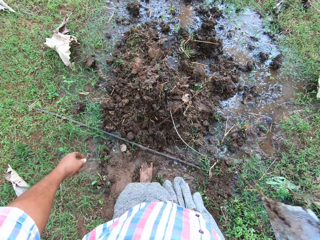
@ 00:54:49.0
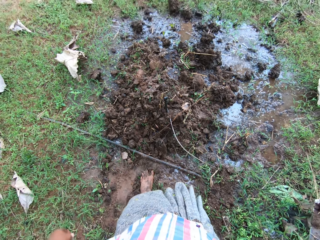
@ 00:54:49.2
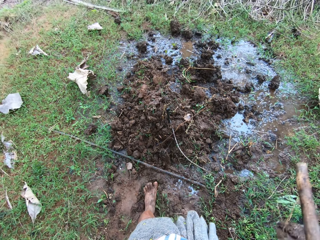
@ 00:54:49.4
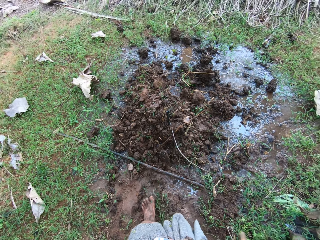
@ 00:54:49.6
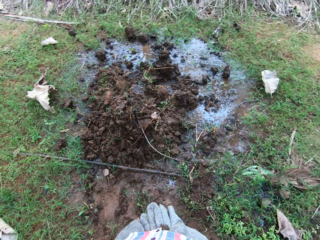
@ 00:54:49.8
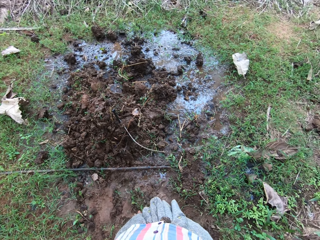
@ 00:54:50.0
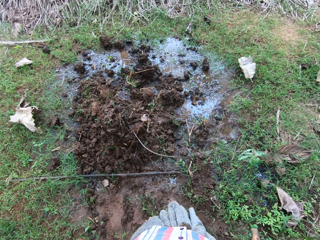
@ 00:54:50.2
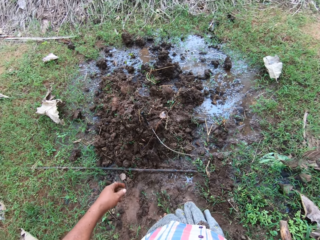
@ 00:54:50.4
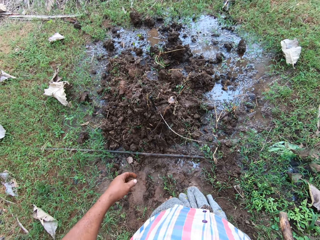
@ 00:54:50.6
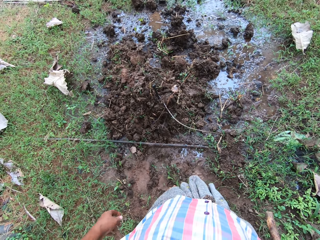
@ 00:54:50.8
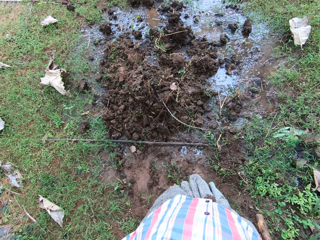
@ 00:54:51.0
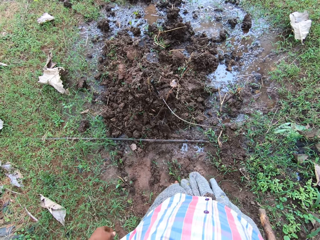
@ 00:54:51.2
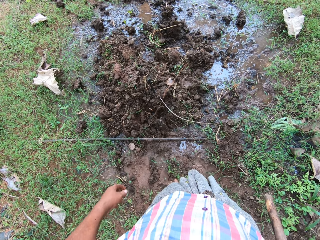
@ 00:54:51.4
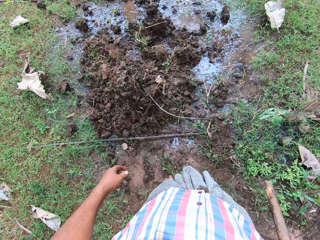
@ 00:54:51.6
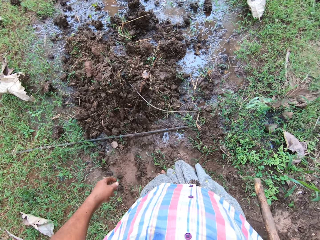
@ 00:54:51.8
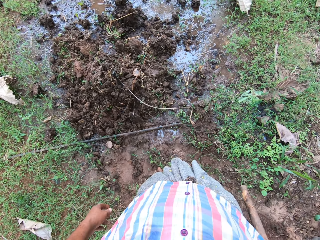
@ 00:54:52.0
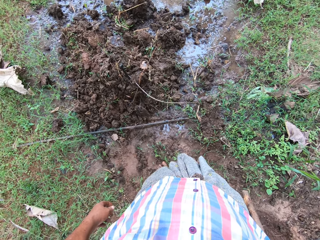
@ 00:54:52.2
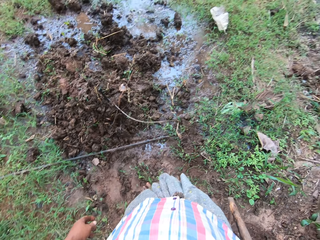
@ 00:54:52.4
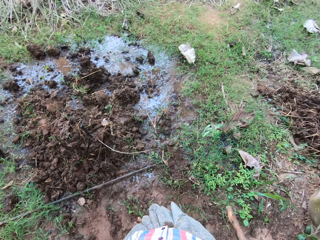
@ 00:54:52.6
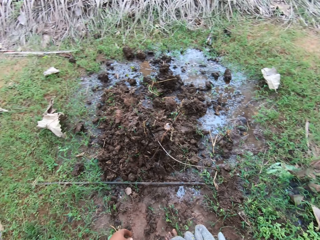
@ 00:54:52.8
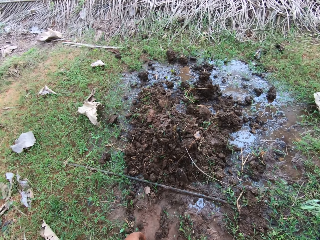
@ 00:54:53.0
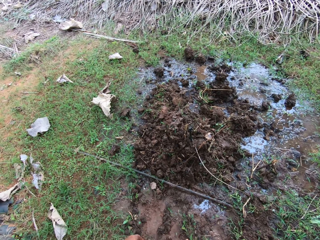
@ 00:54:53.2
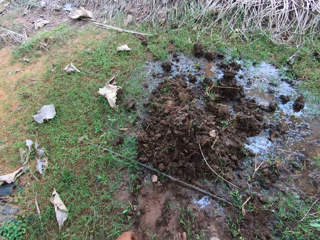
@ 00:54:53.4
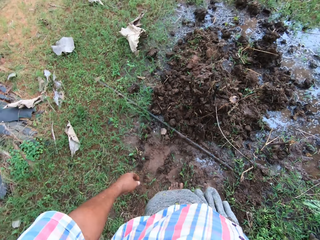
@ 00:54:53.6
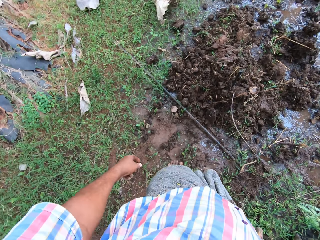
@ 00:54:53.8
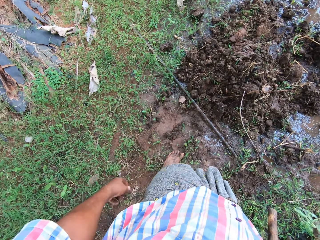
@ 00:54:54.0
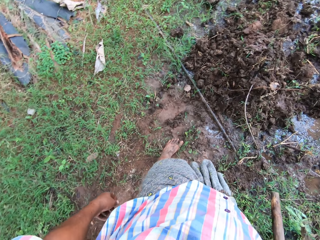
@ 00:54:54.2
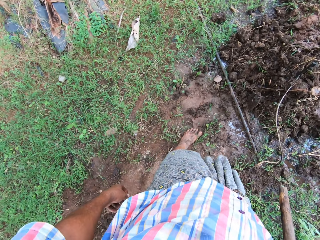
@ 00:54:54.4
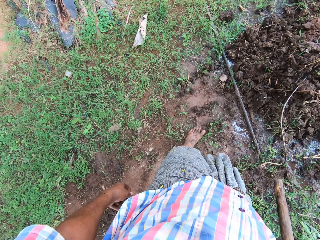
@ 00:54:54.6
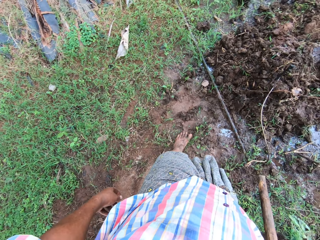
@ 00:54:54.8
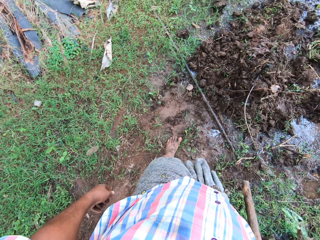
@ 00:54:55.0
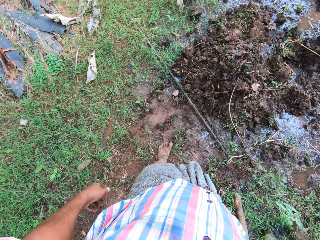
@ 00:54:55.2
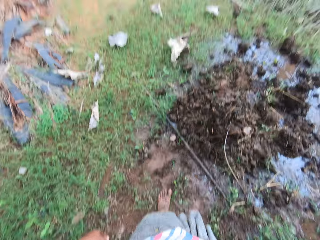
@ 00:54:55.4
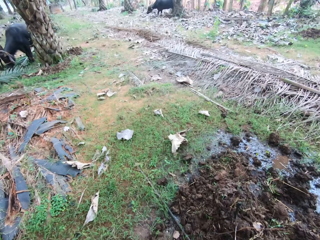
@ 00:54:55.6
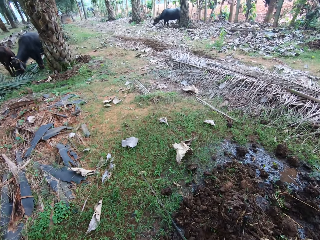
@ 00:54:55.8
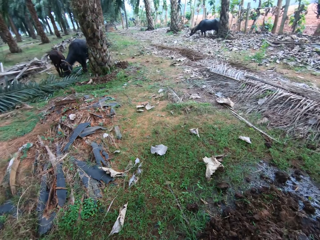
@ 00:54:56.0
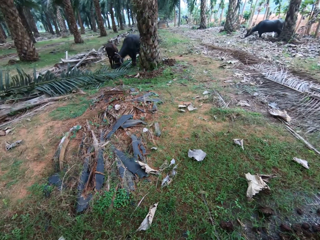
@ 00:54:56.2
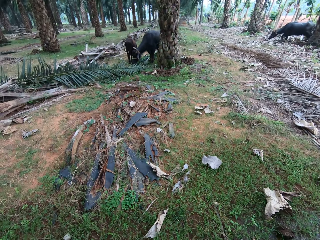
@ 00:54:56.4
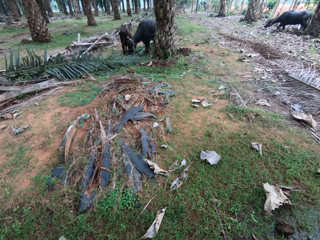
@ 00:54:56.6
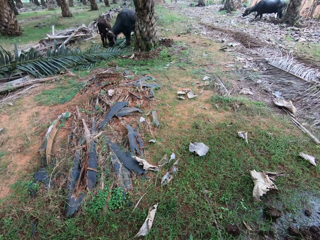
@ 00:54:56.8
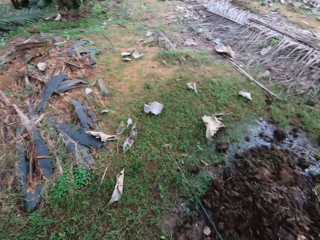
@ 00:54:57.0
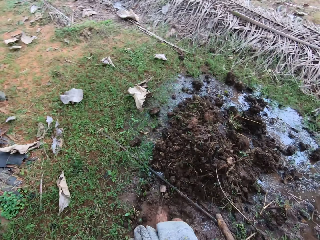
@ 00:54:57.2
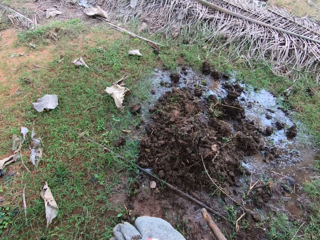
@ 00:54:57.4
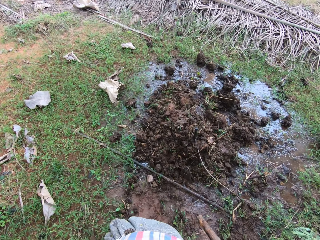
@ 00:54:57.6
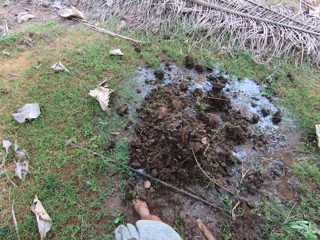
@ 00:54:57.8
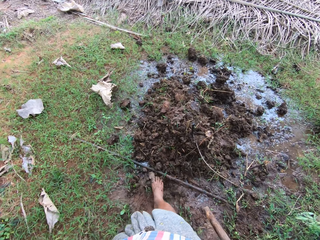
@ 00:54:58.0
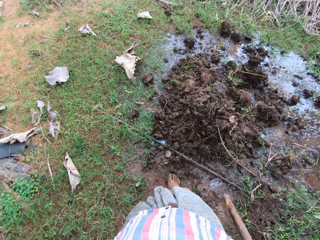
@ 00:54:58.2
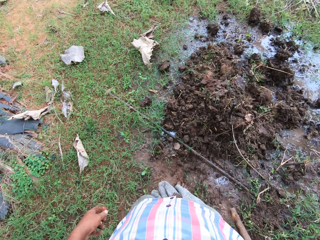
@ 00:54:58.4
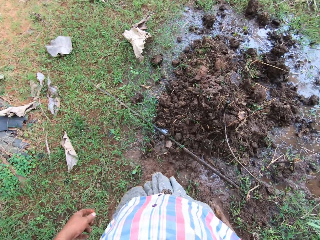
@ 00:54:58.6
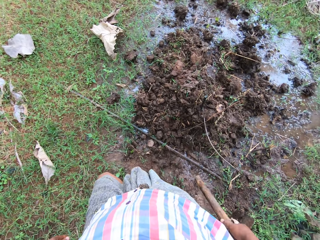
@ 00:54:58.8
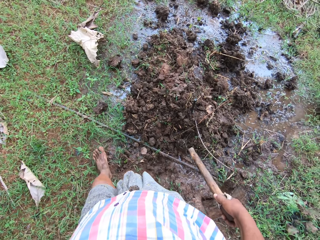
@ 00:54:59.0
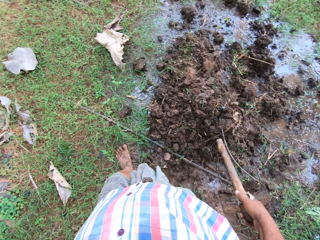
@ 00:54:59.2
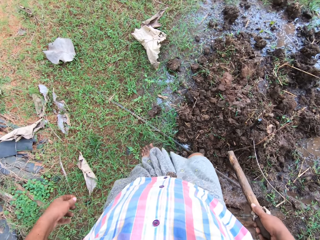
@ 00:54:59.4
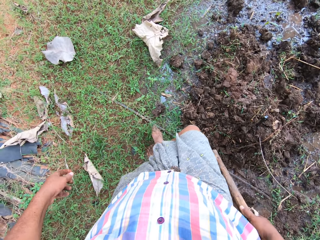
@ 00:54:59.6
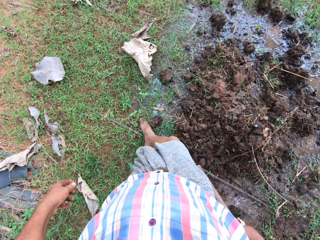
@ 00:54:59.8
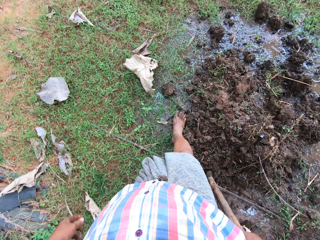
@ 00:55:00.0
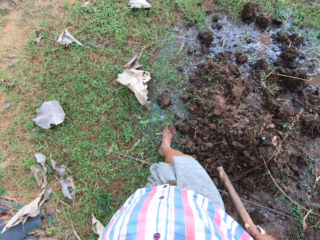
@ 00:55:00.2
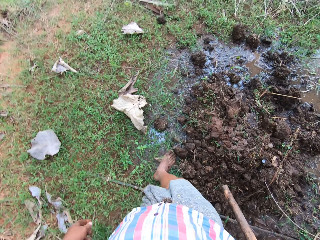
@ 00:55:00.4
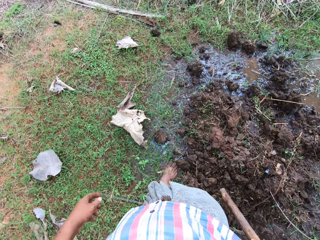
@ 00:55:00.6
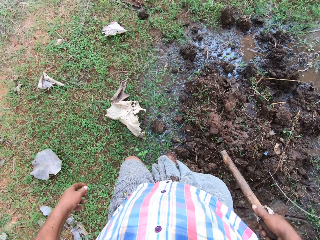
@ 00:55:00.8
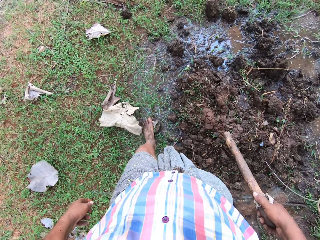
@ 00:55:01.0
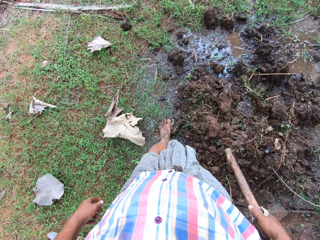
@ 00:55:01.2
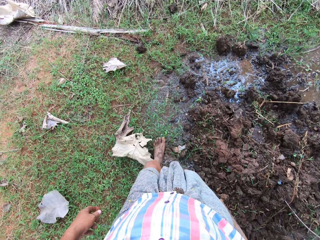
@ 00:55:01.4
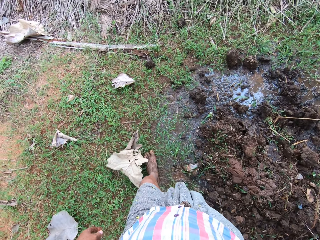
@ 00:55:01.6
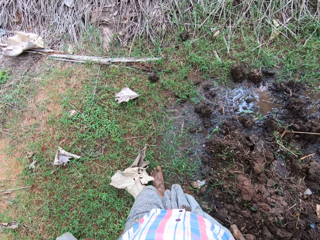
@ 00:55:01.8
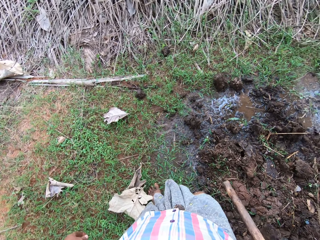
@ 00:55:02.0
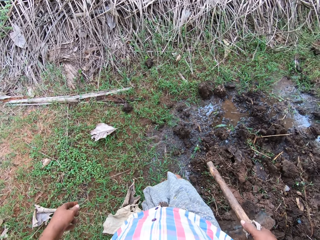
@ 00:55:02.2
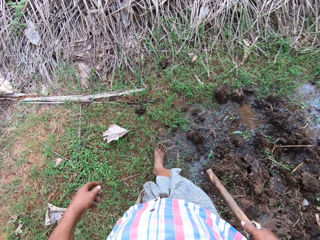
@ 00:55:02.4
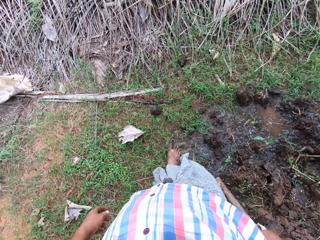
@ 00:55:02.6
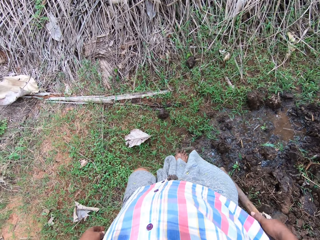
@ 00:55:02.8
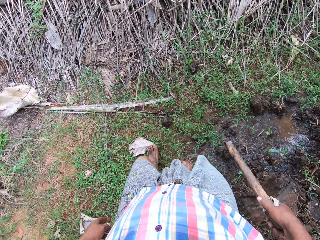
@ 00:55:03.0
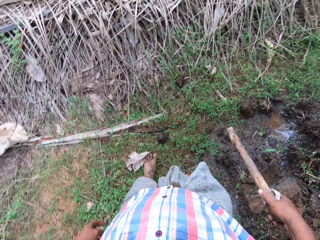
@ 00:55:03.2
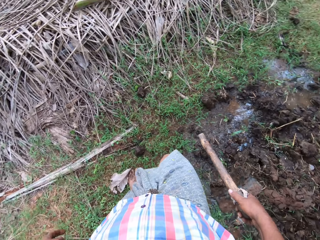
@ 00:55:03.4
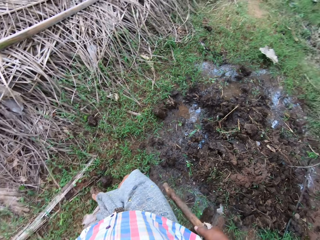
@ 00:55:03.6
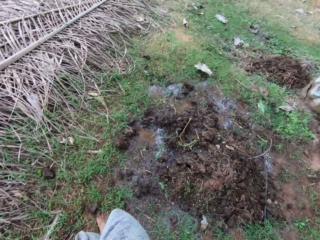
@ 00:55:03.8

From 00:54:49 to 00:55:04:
The camera wearer moves the sand on the ground with his leg.

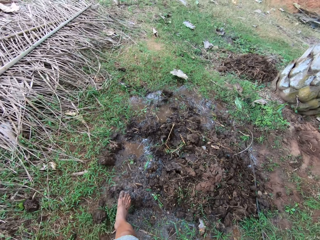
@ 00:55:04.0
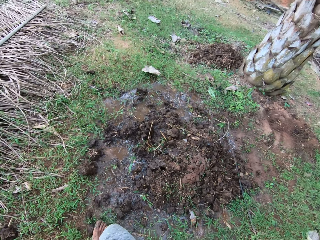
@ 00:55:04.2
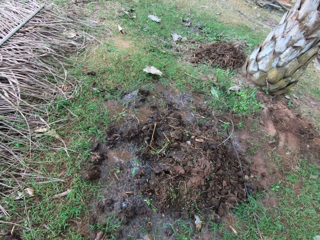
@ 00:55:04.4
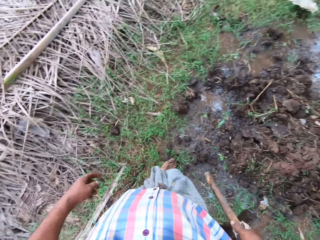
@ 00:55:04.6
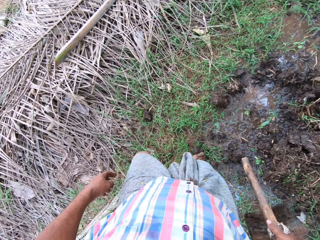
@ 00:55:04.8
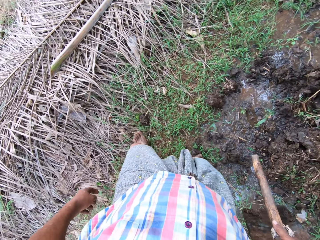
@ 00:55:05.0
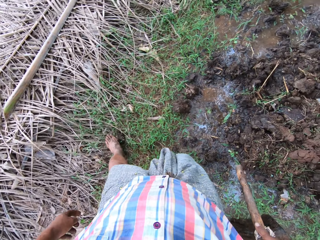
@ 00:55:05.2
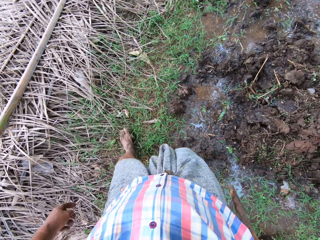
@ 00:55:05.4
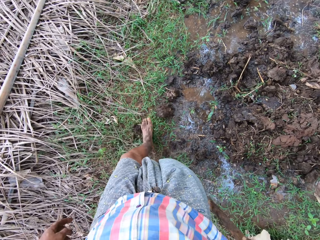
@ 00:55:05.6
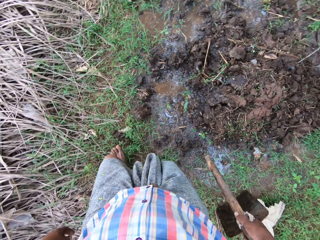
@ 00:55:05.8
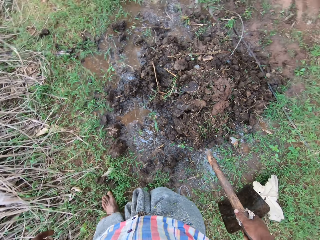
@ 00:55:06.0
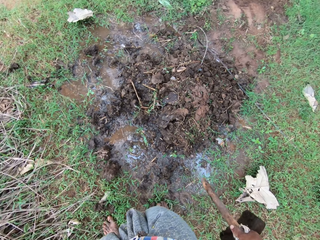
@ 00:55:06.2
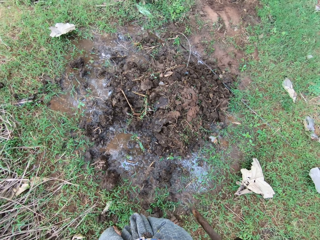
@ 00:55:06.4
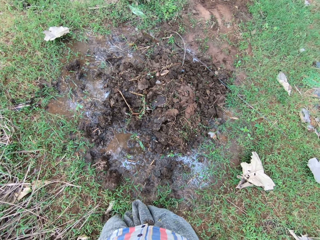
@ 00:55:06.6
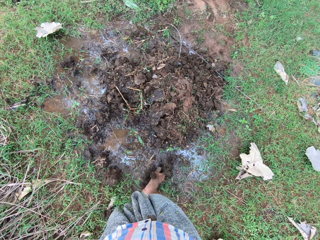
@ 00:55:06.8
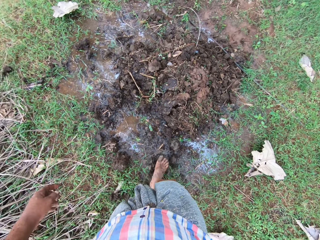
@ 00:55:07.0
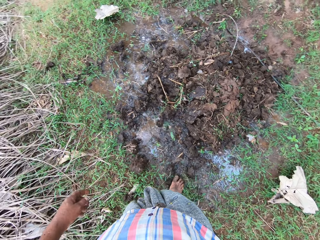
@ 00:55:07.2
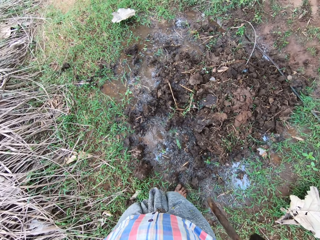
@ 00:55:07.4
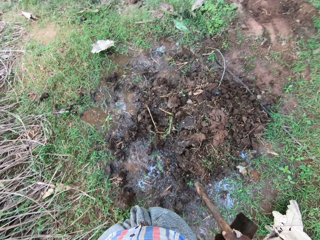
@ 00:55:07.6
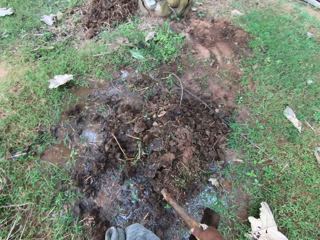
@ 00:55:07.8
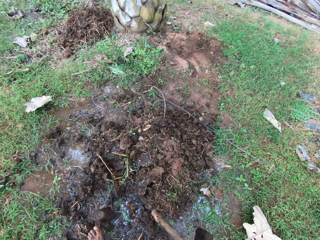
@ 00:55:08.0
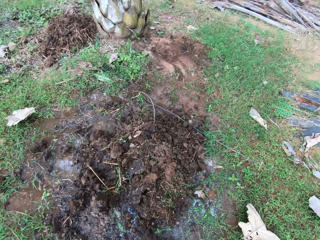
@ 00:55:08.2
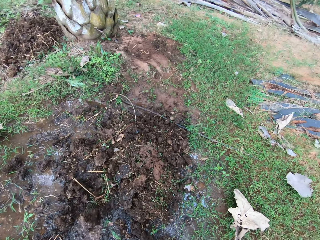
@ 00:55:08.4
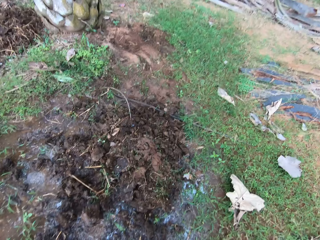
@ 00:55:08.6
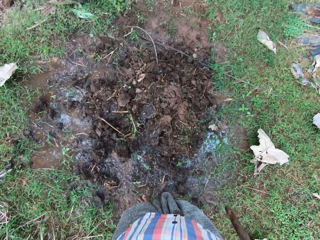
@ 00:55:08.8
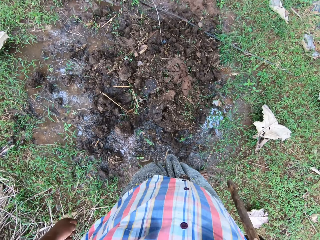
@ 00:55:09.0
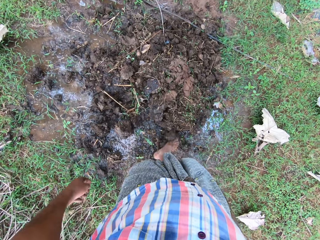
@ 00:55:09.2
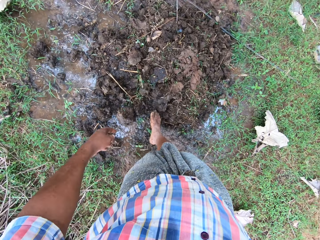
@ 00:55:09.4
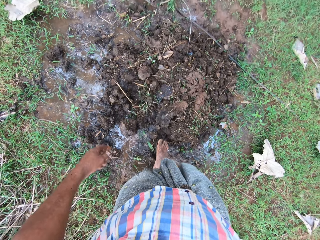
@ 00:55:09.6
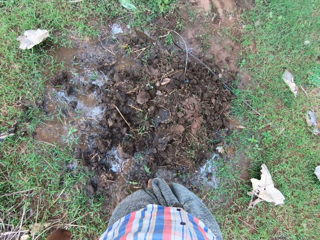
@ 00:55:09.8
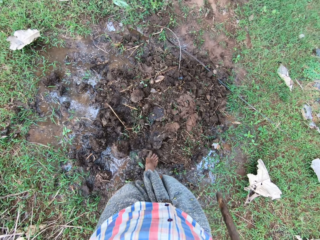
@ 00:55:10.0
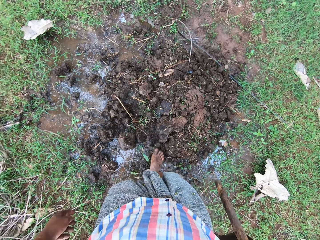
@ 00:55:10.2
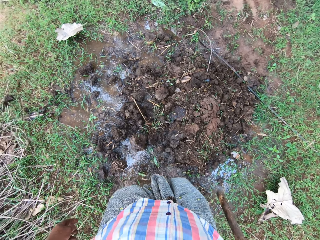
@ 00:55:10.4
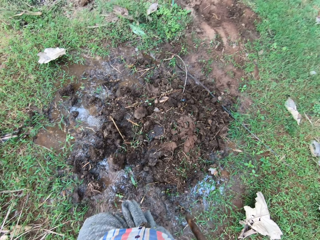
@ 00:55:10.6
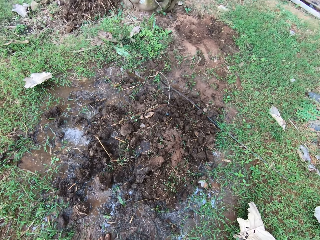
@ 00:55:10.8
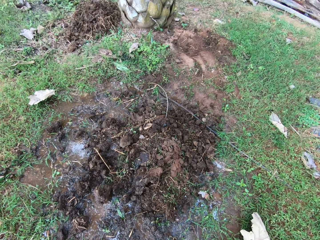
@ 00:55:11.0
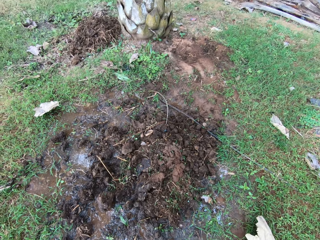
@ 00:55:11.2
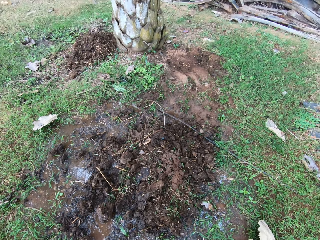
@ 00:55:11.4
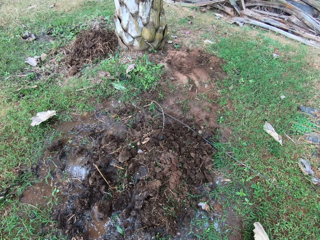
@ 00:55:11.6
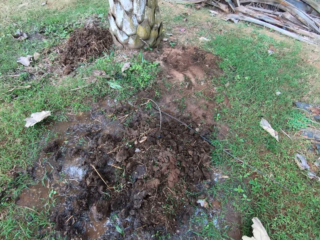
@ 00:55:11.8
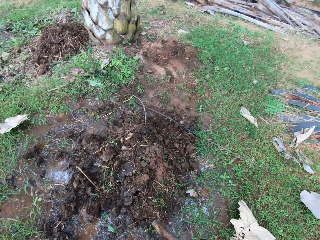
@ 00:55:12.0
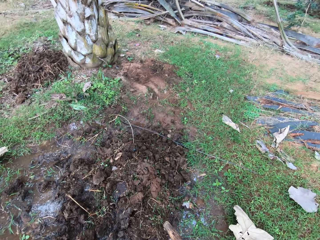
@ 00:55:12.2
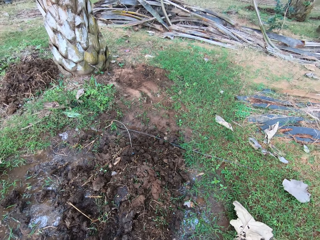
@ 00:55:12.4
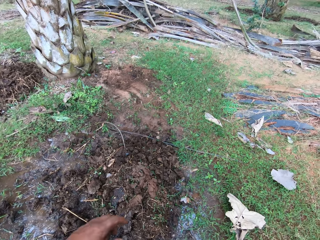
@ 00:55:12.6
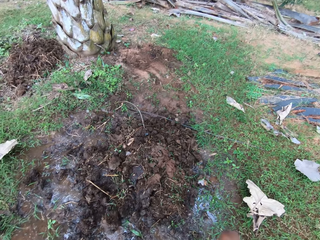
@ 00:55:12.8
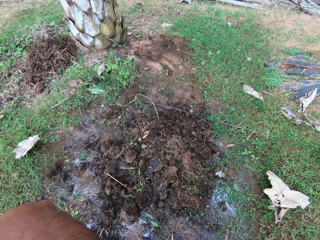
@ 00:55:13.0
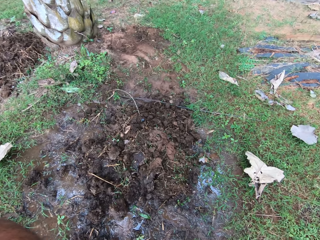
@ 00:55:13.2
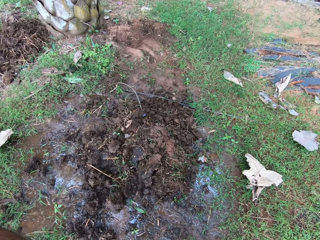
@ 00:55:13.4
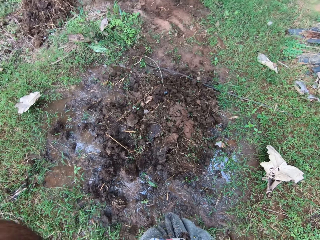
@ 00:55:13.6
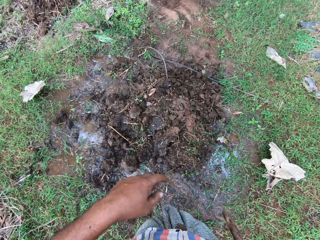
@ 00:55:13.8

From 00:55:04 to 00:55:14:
The camera wearer touches his face.
